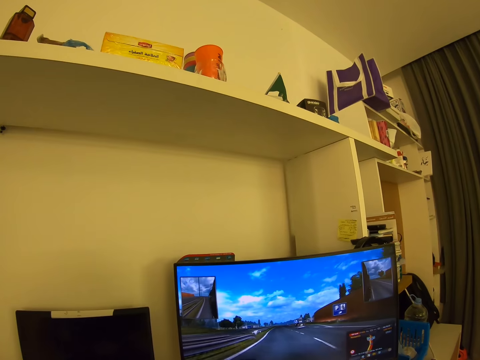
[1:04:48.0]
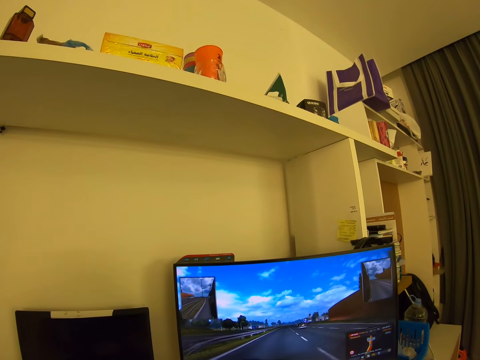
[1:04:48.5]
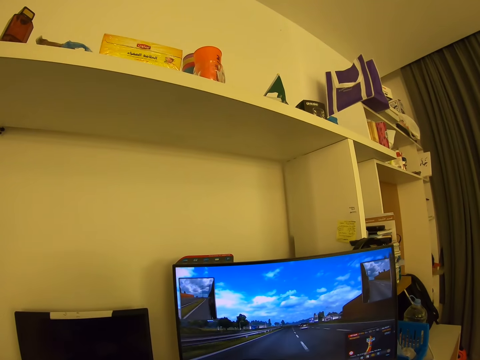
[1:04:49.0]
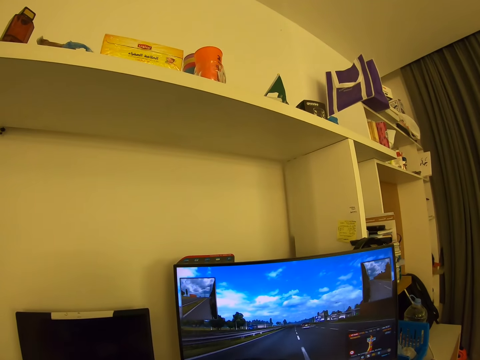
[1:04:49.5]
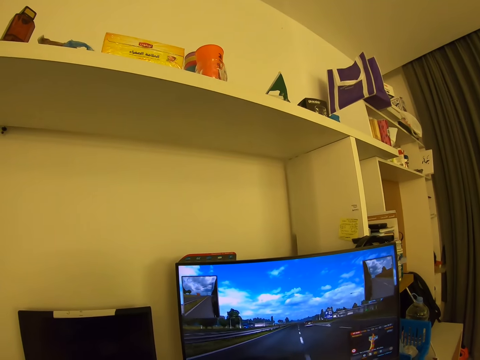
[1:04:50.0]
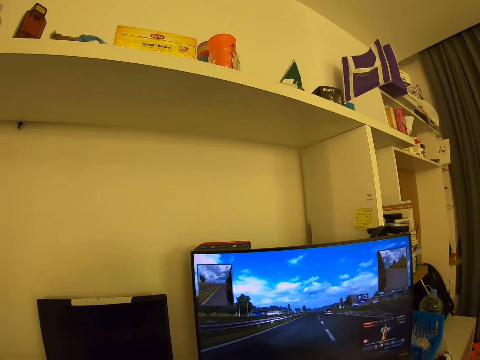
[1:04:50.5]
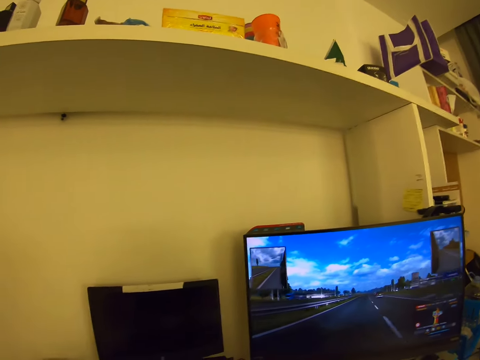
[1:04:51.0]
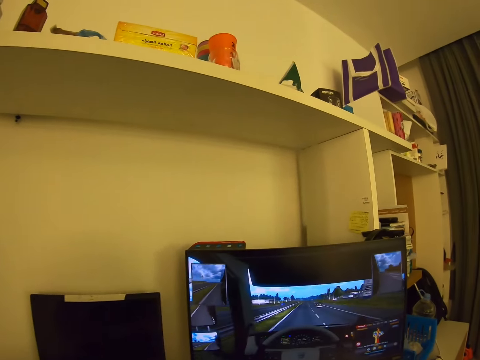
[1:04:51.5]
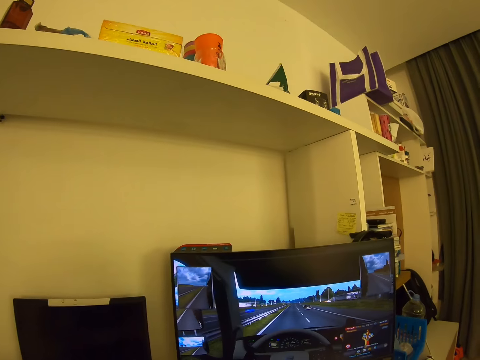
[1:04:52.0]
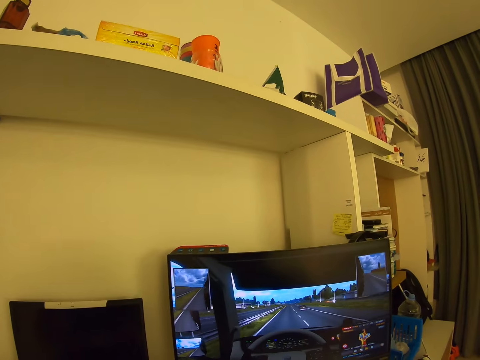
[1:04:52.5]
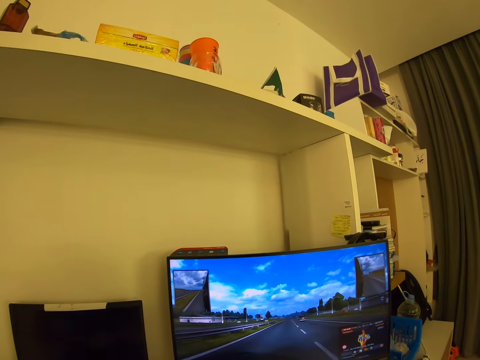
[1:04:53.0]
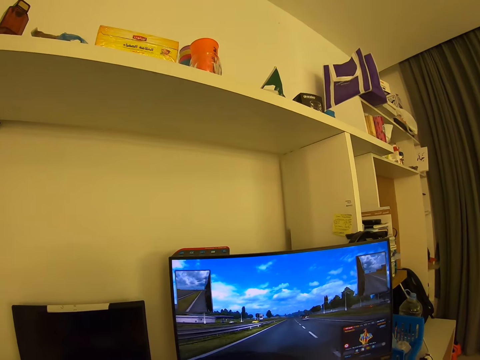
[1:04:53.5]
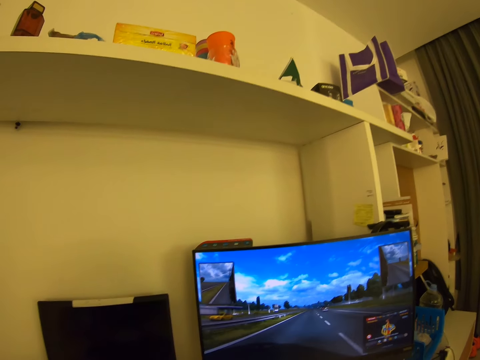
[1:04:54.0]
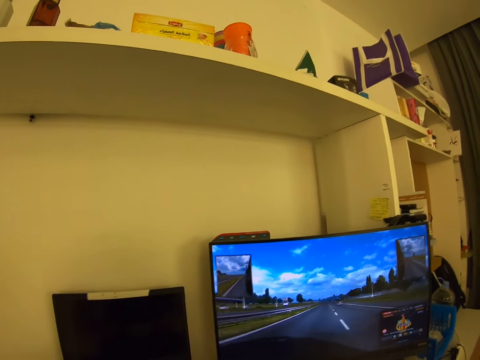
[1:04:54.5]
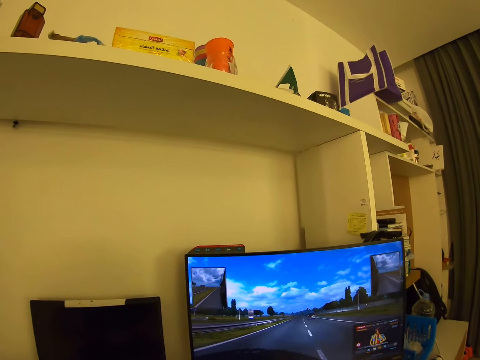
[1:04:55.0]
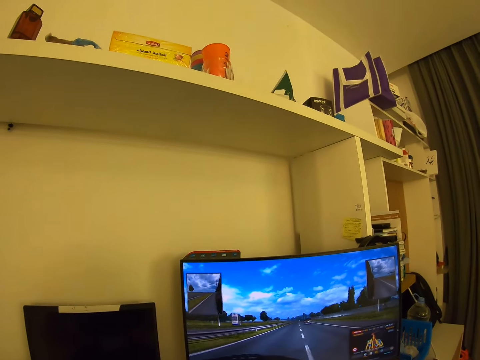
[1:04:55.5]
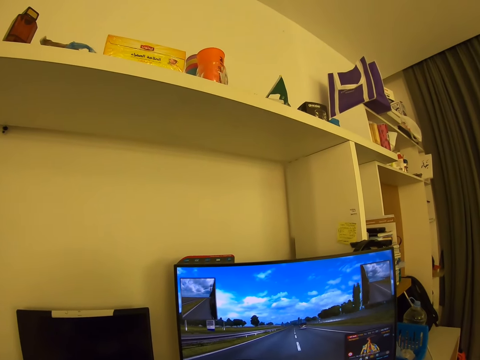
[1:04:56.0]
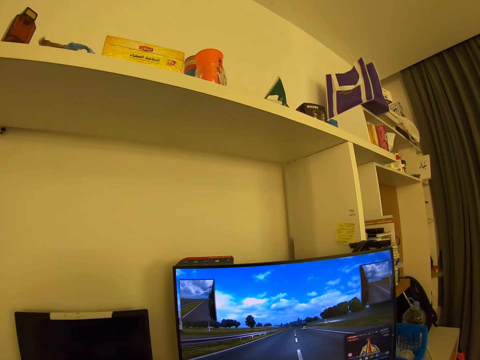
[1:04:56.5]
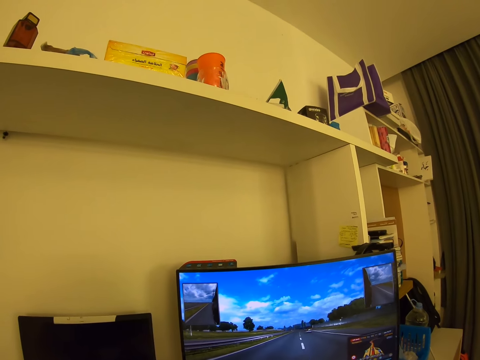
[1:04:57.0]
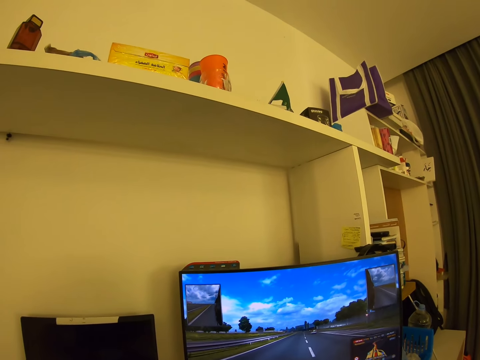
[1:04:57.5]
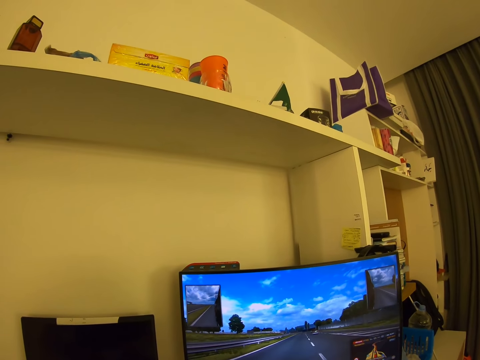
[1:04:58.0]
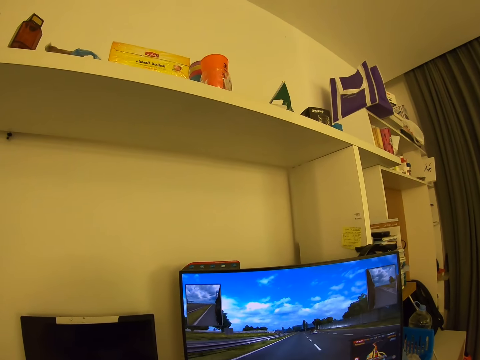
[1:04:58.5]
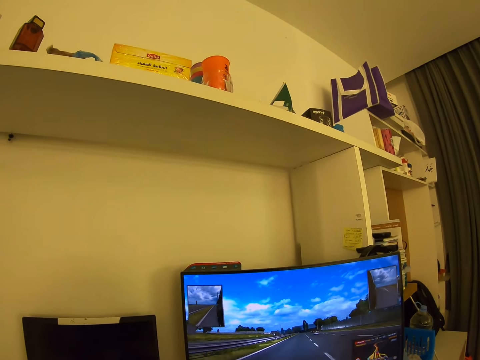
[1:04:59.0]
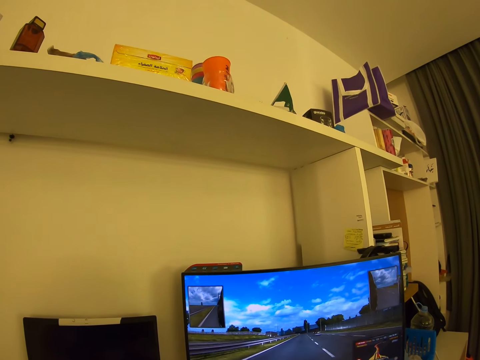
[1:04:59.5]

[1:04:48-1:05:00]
The camera wearer looks around. They look around again.

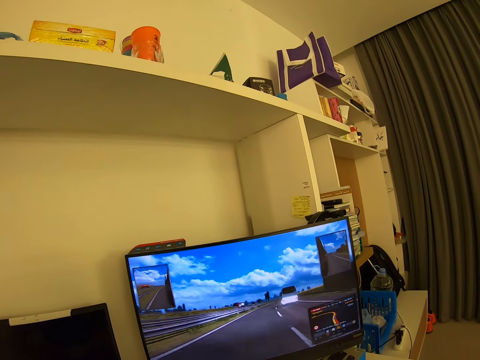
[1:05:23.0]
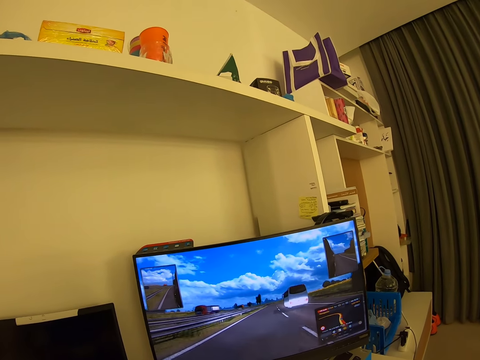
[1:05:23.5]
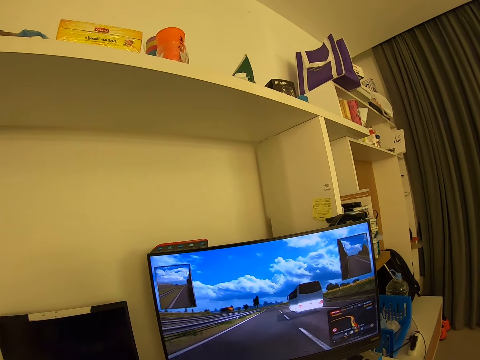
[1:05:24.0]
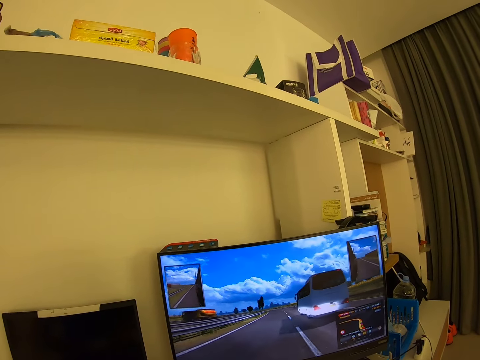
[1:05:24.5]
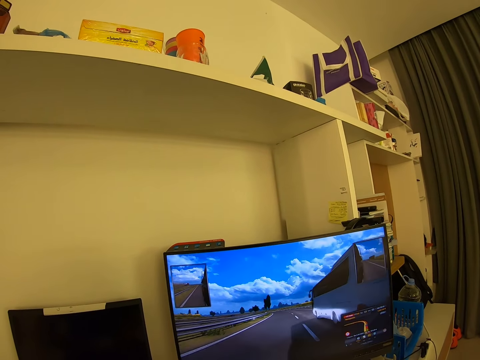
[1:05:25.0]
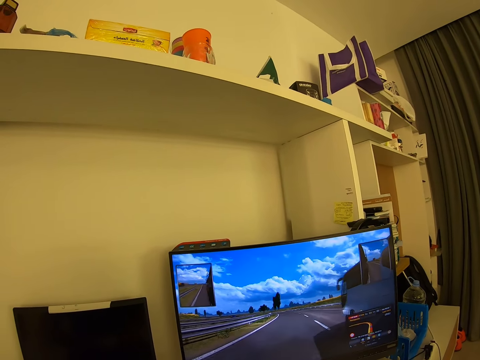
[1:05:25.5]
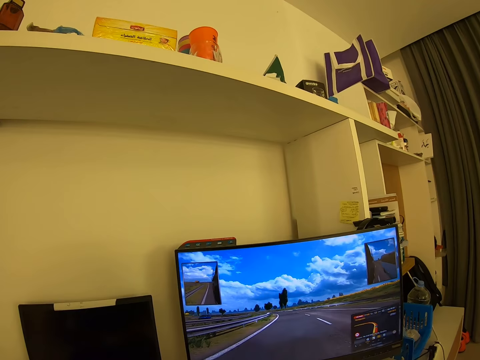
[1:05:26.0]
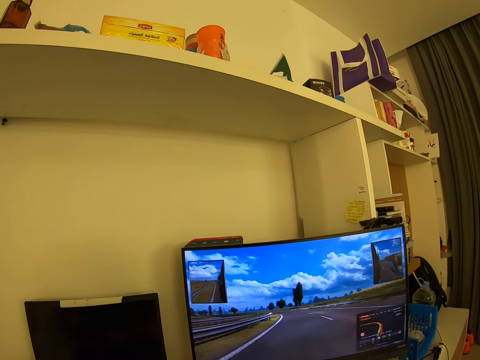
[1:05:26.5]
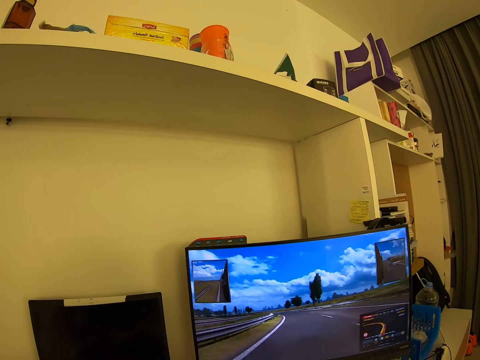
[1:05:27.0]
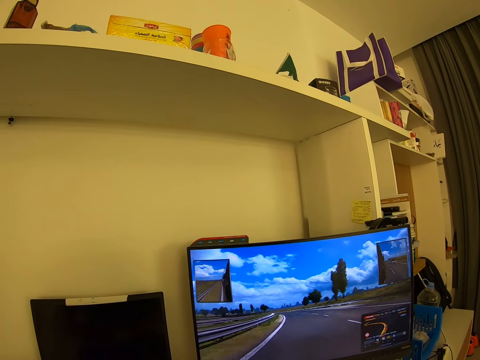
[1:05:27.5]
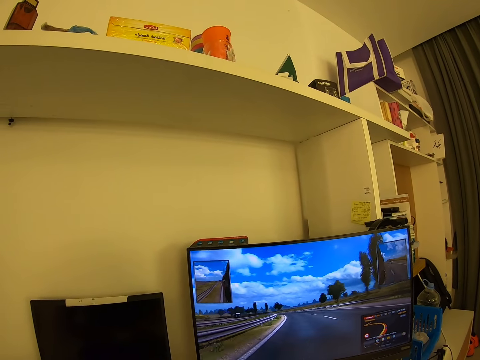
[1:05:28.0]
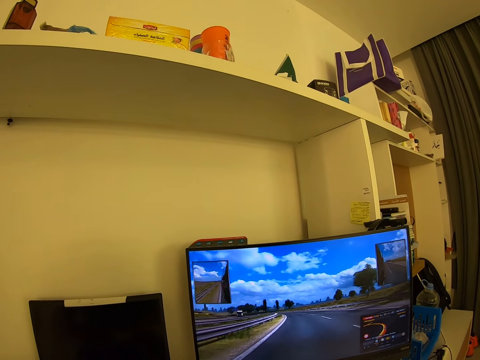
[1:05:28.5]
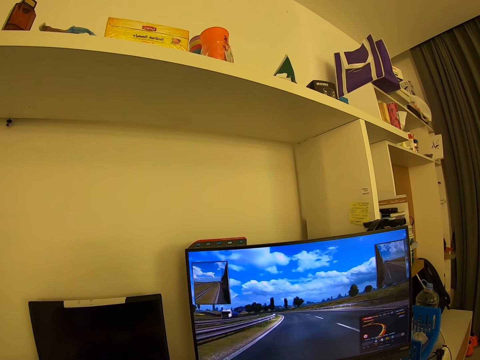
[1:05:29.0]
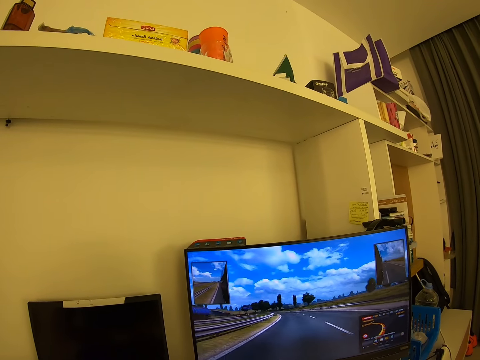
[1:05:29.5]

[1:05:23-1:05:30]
The camera wearer looks around.

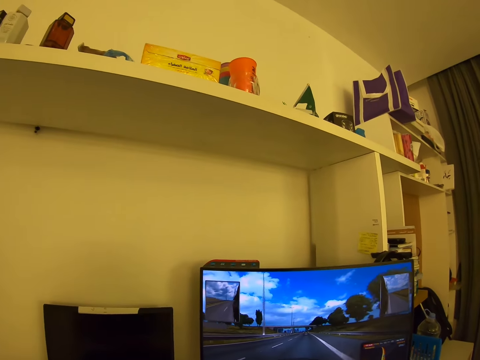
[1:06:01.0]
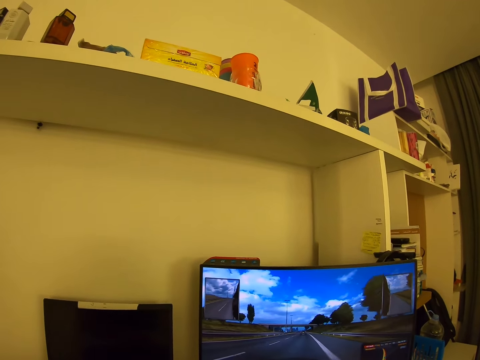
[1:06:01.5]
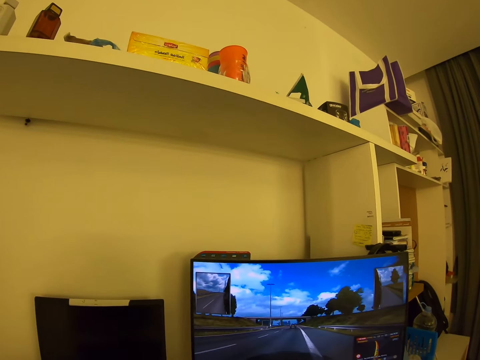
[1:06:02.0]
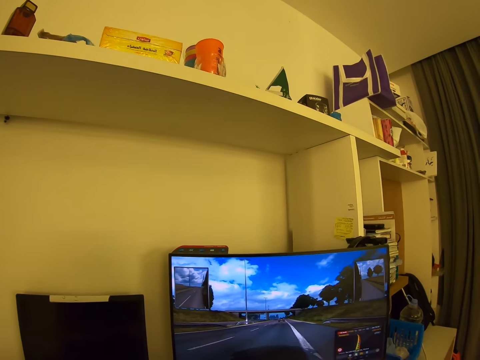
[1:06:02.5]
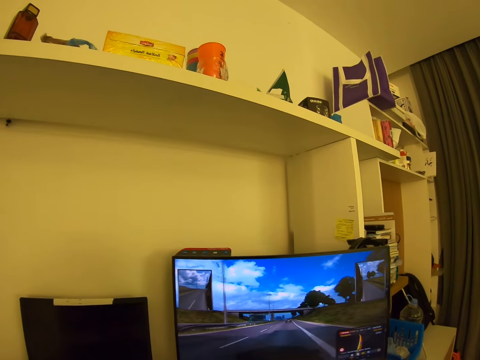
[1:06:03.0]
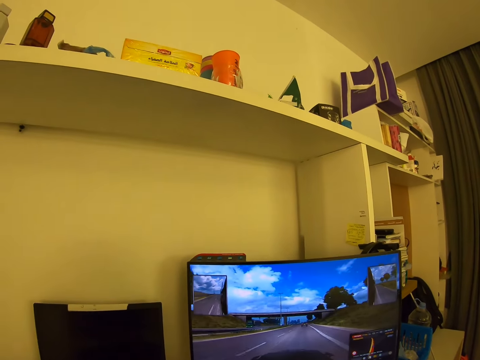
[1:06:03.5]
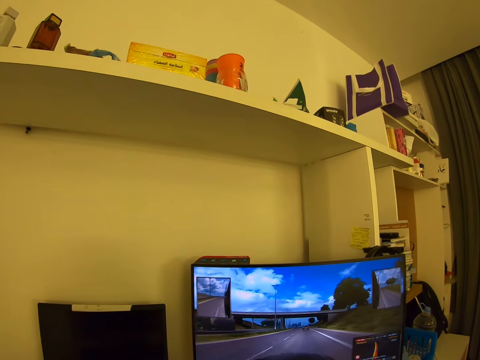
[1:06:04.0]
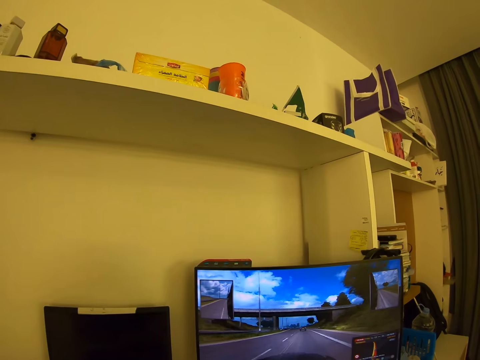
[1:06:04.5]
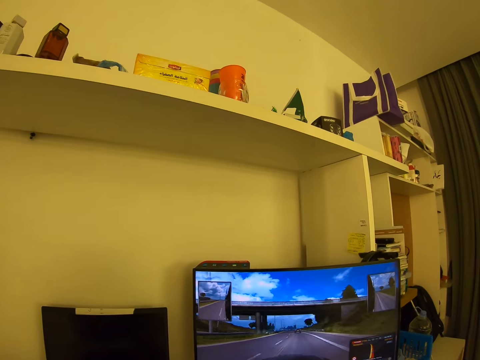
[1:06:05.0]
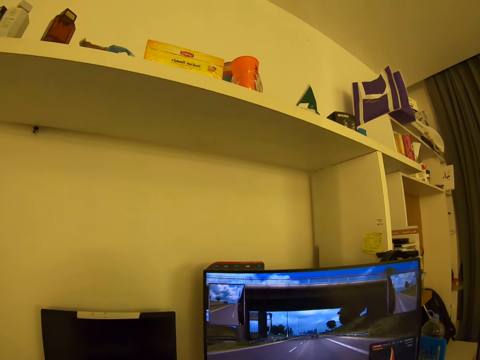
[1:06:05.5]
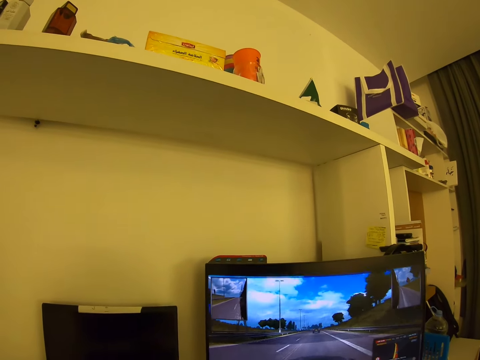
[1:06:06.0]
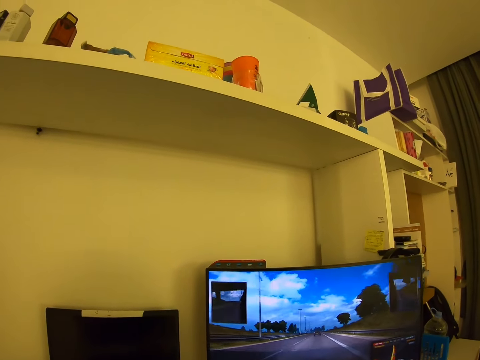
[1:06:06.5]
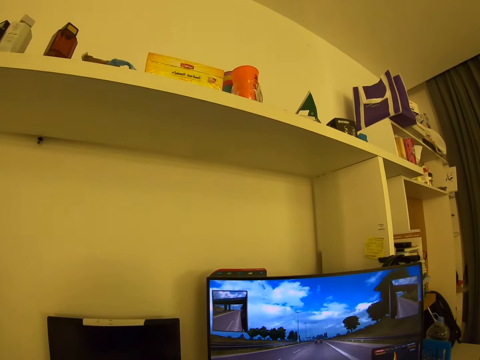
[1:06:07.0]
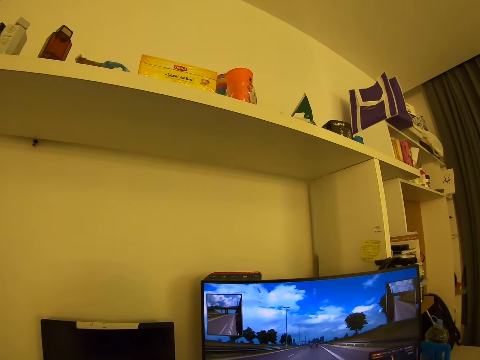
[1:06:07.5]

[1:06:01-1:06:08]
The camera wearer looks around.
